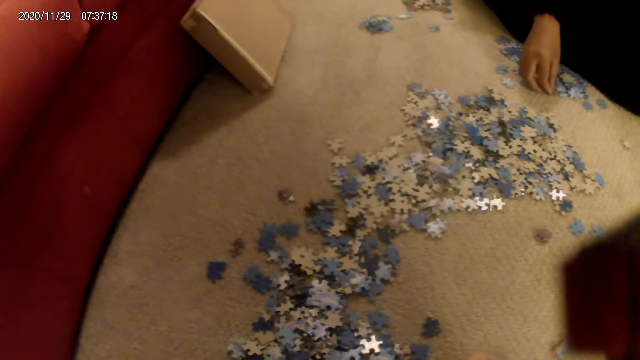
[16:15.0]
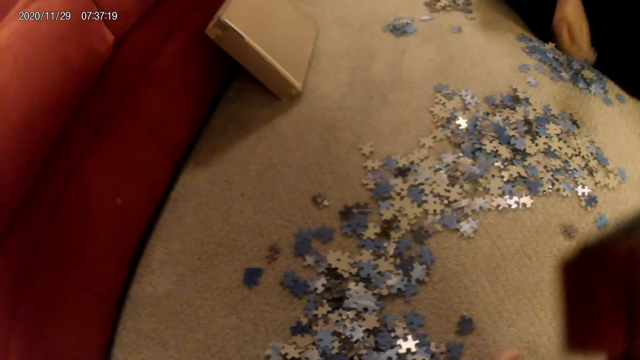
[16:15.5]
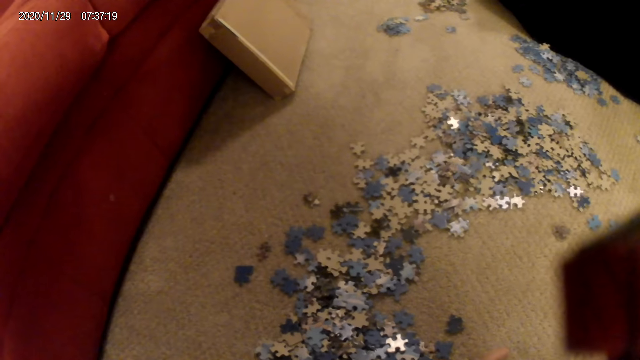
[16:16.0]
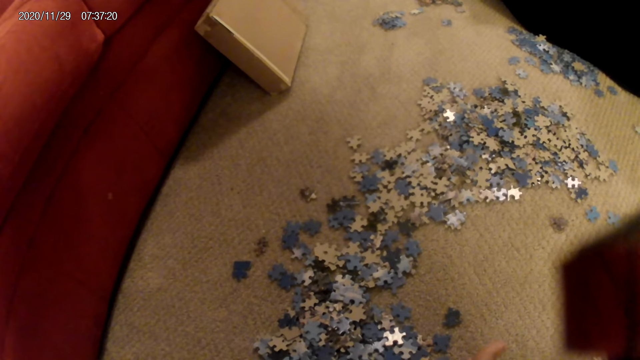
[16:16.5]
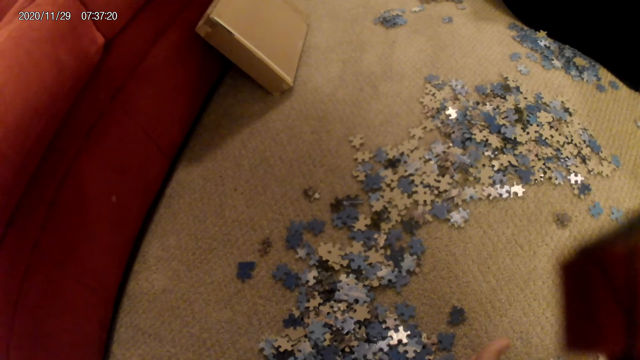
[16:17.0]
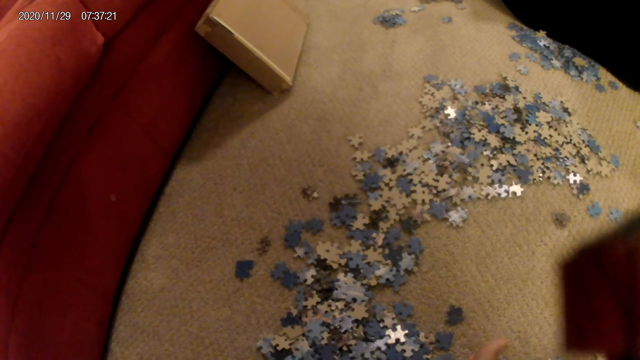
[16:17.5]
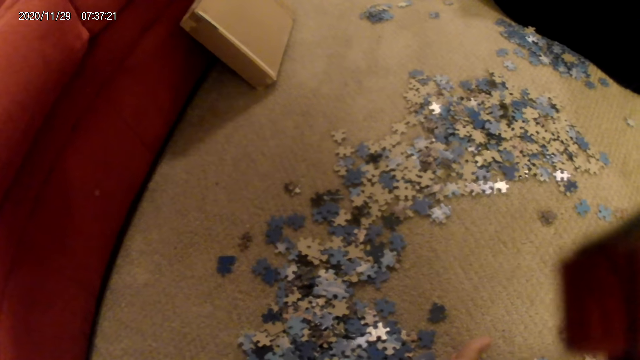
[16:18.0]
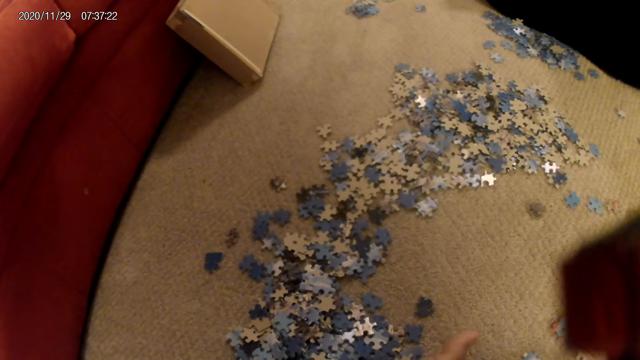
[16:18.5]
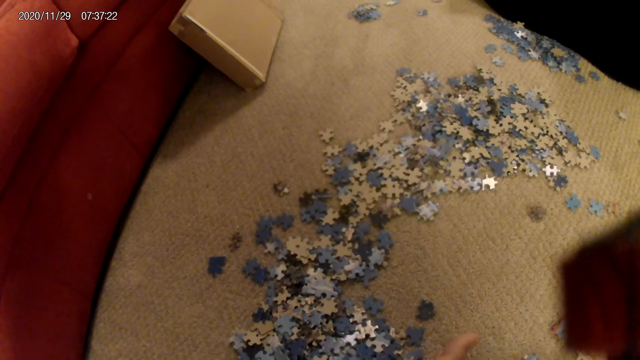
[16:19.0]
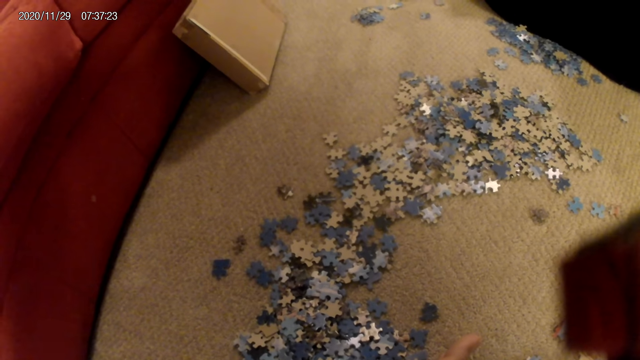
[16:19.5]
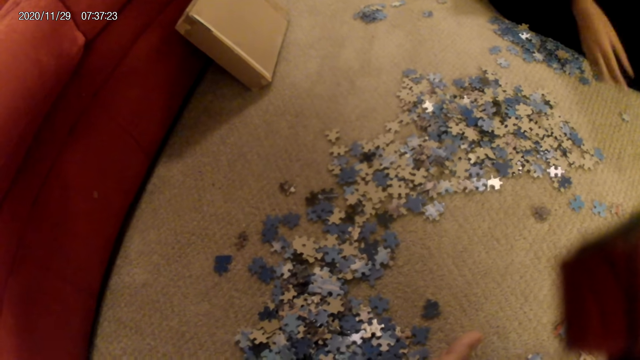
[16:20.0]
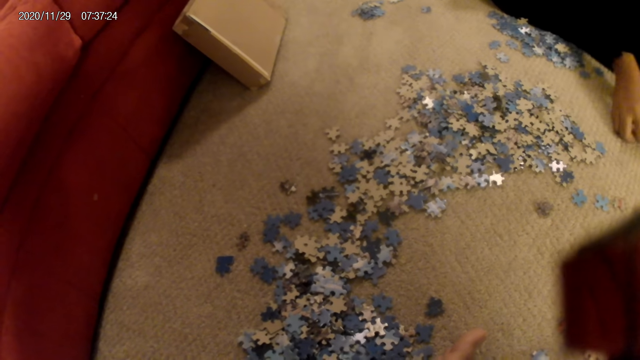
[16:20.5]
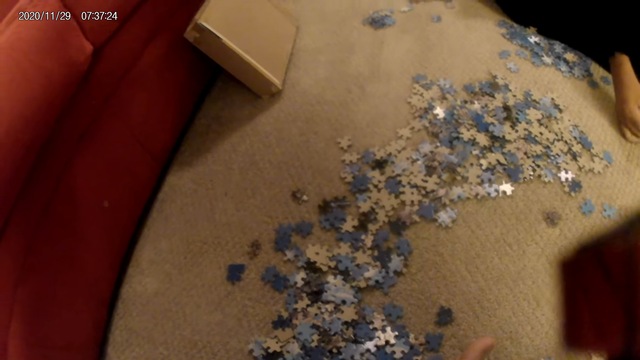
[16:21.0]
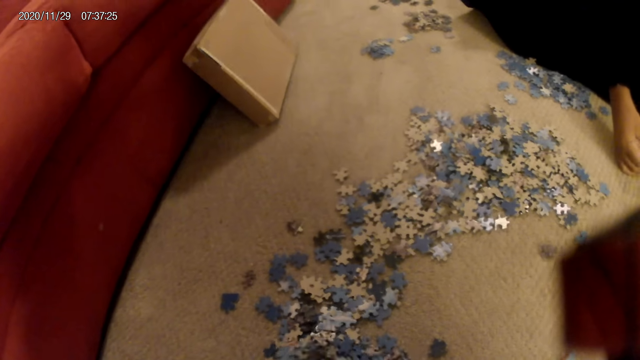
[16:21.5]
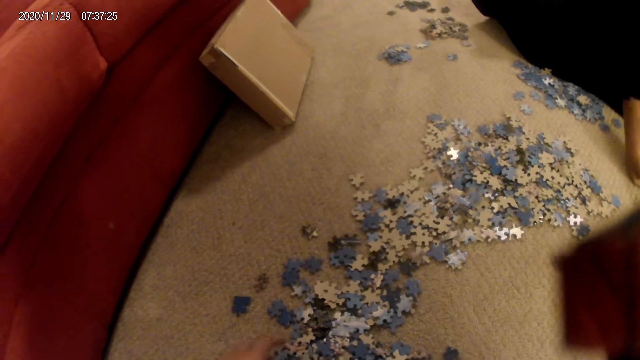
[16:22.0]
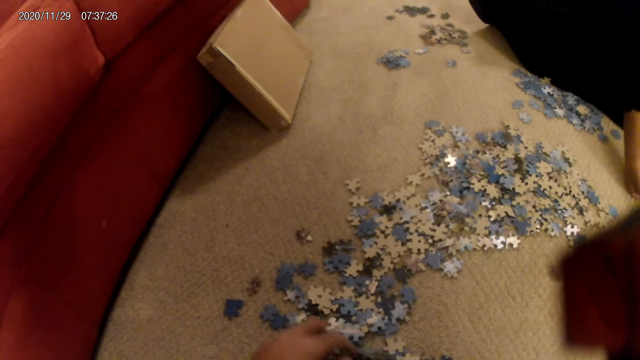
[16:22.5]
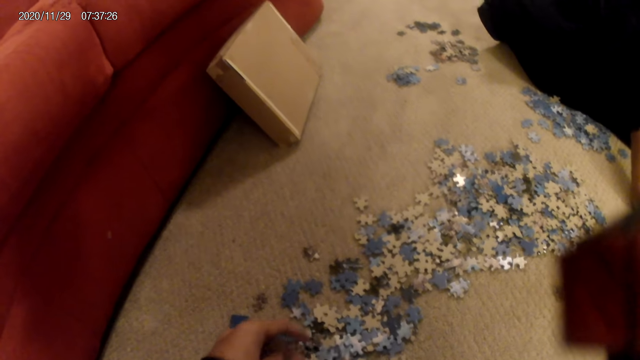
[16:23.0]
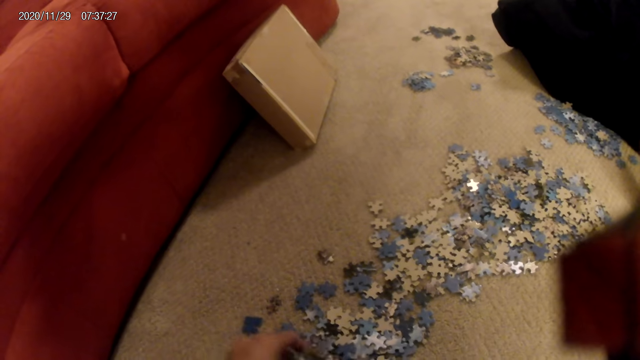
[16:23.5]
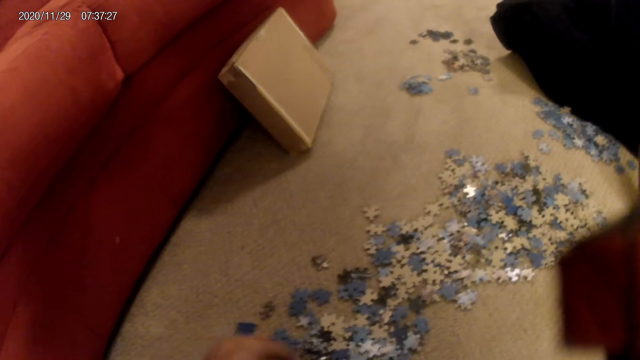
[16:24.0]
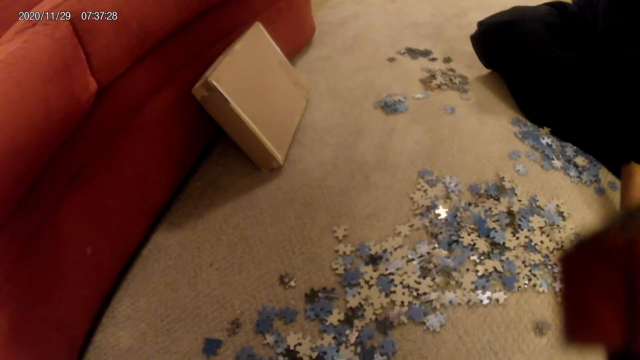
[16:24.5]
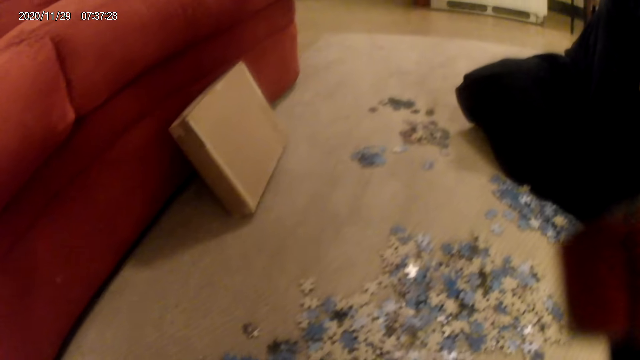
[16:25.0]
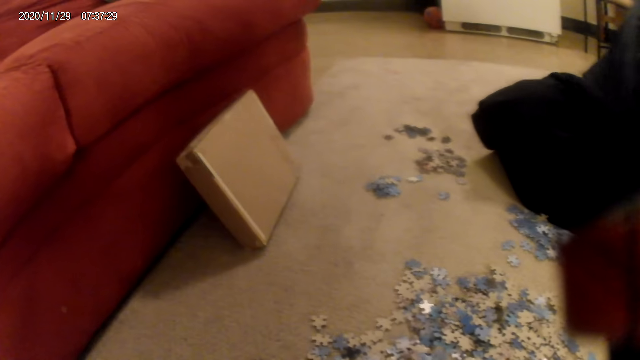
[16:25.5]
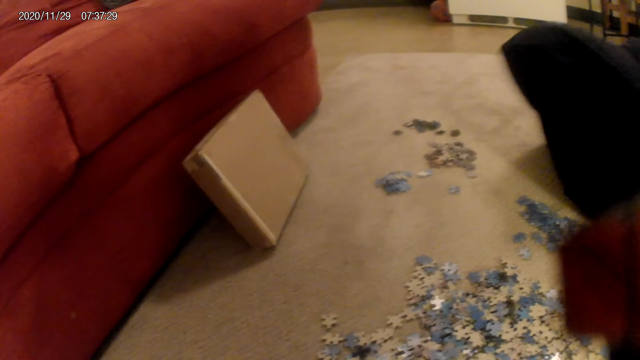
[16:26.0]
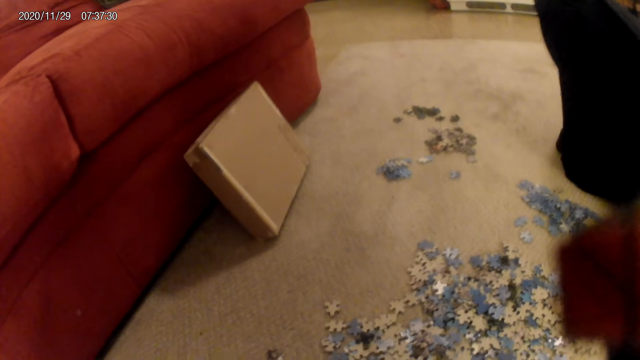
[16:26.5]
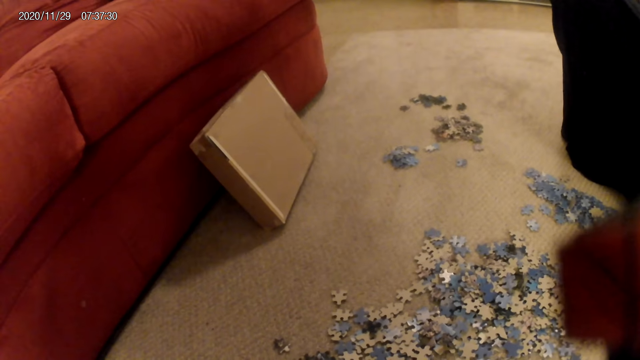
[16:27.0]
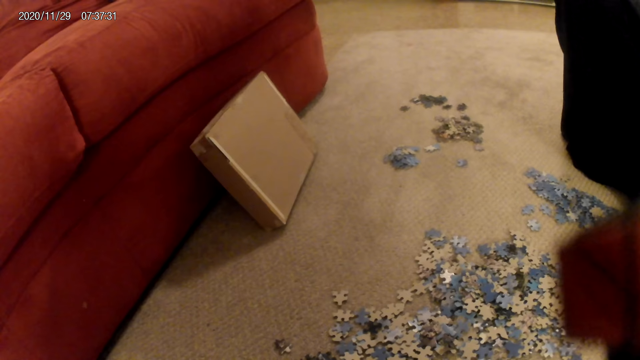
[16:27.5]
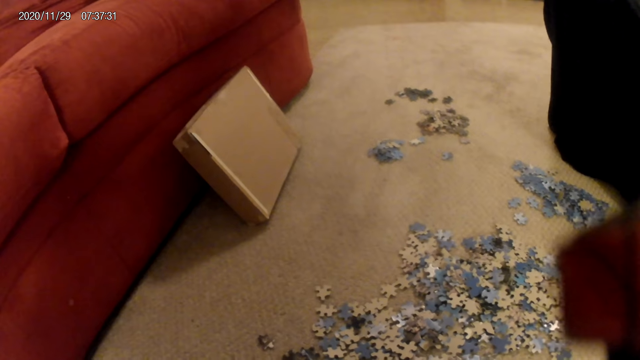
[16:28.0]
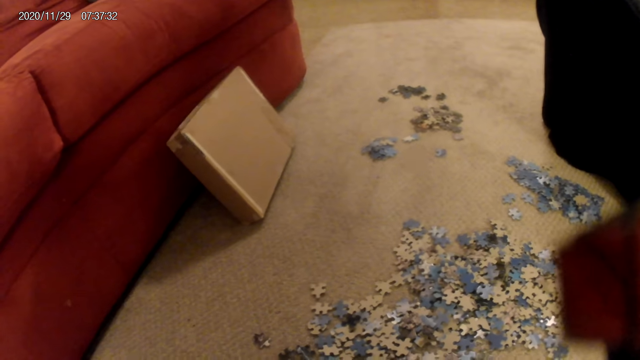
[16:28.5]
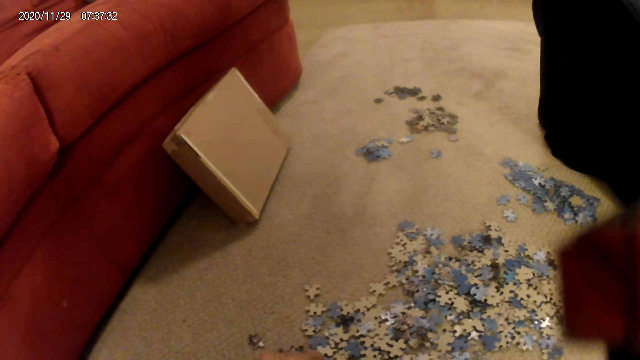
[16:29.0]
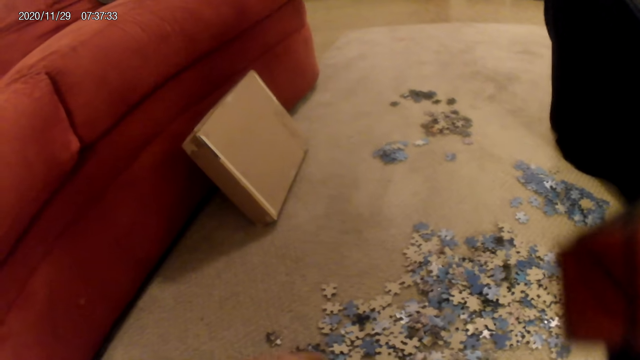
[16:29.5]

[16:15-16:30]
A woman picks a card from the floor. She picks a card from the floor again. The camera wearer does something. The woman does something.

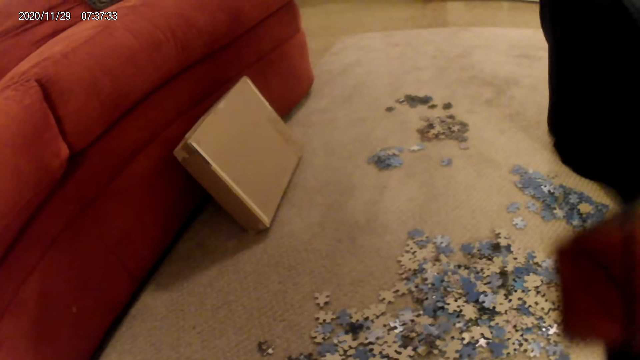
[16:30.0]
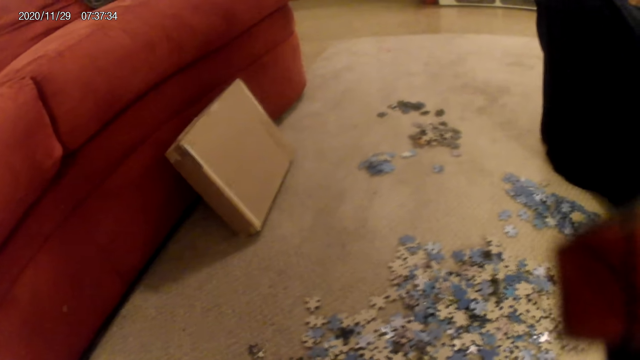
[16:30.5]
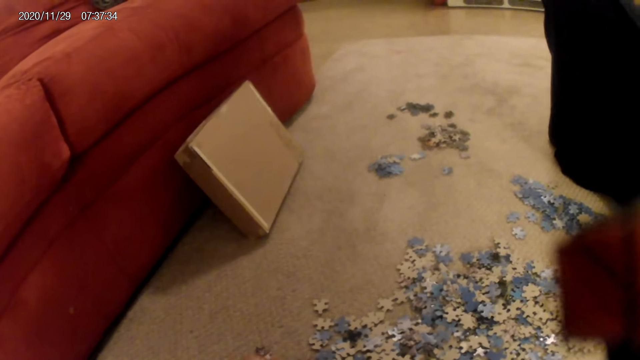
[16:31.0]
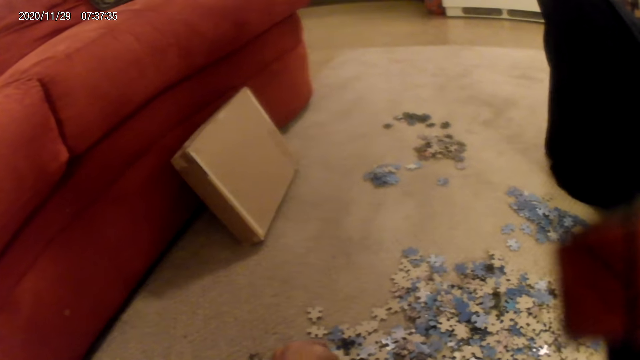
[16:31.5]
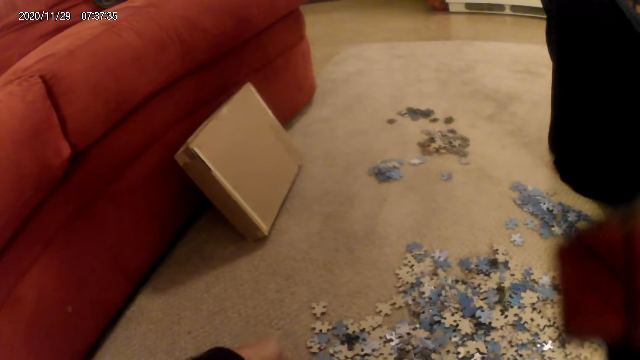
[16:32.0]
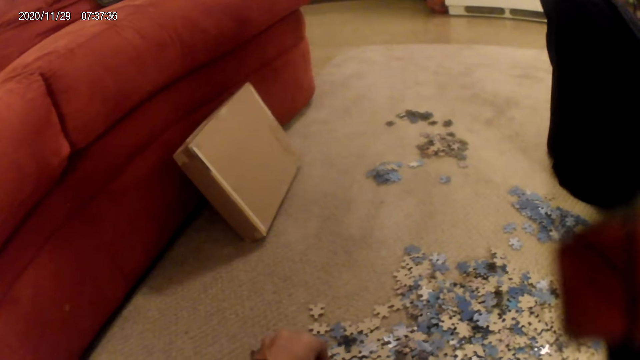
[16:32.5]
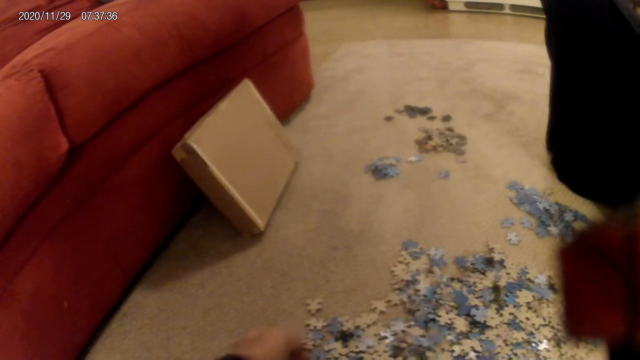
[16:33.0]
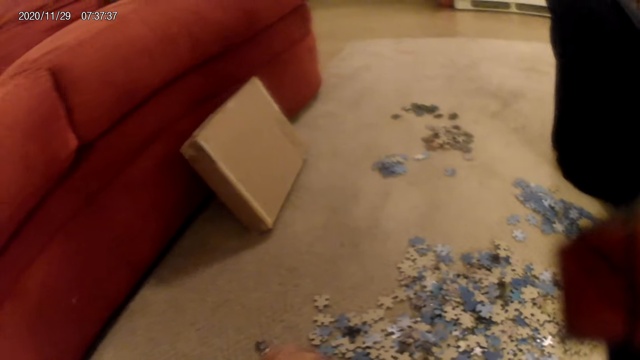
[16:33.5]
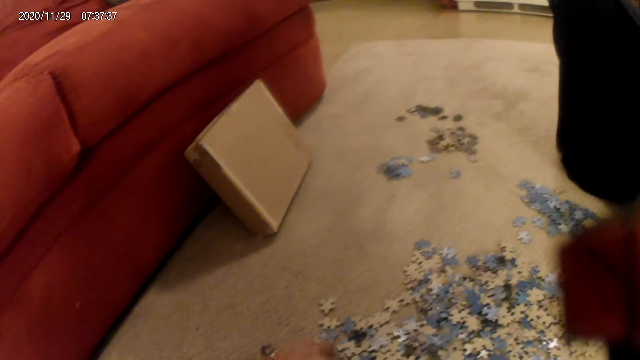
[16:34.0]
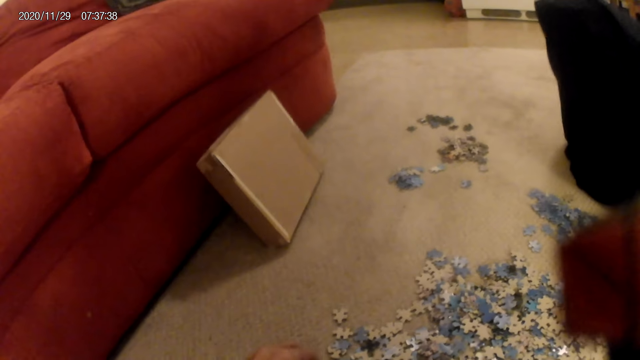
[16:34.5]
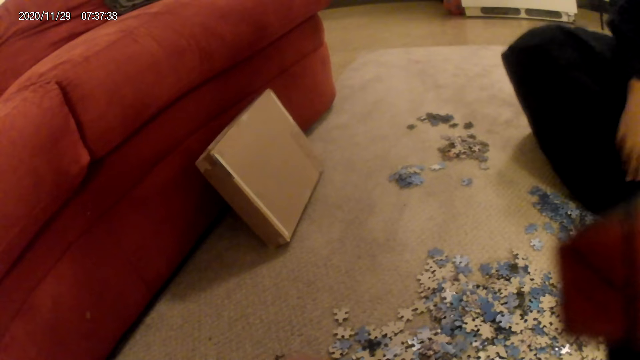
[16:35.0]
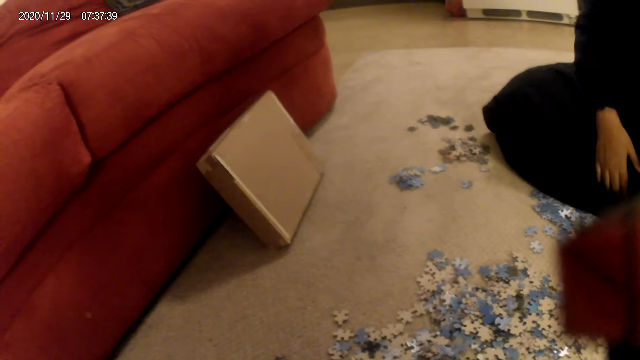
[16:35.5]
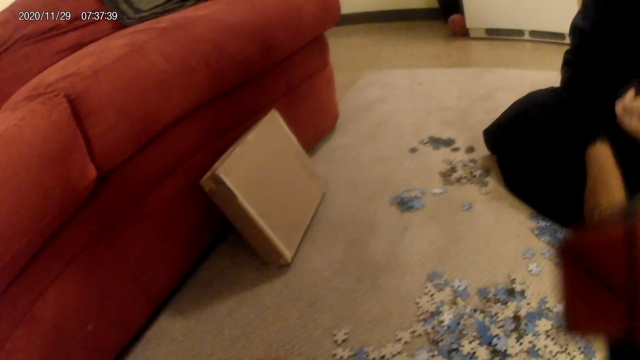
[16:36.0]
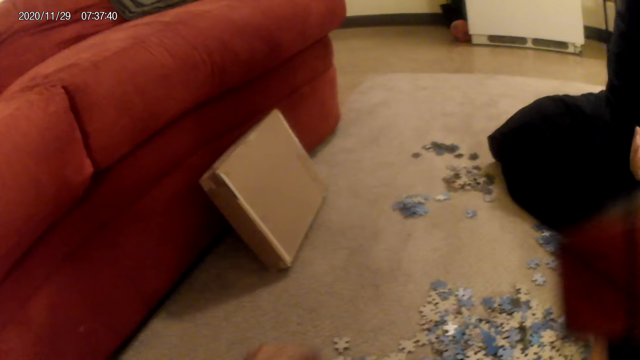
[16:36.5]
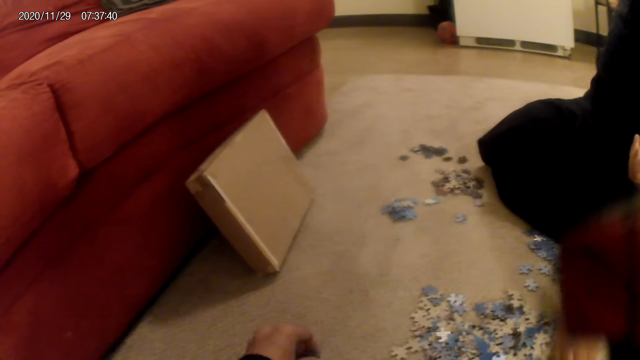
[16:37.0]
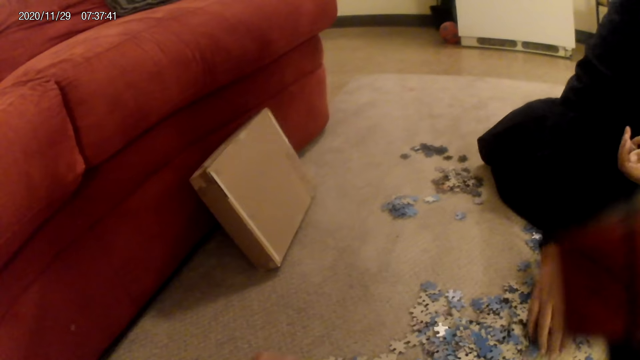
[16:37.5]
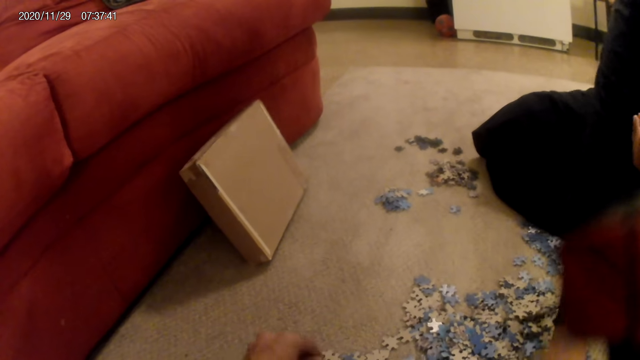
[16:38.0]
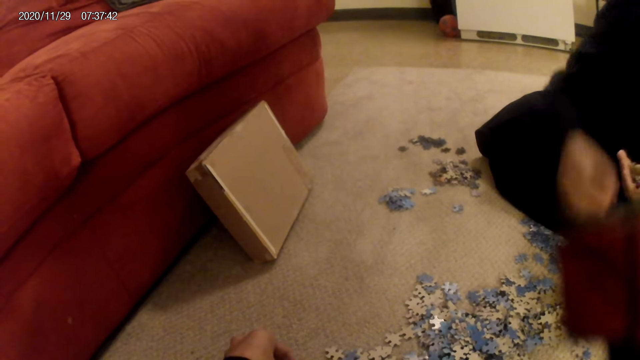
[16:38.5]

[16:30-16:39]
The woman moves the jigsaw puzzle pieces or cards. The camera wearer moves the cards on the floor with both hands.
